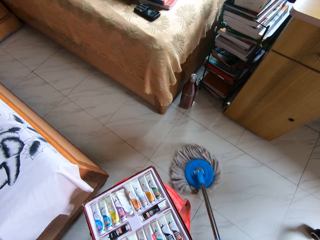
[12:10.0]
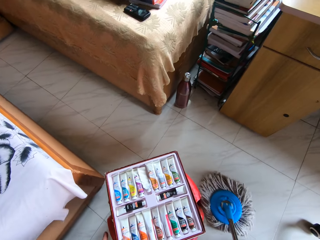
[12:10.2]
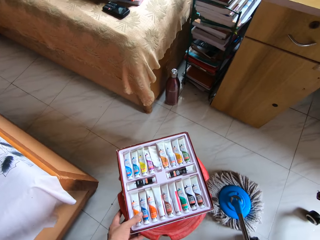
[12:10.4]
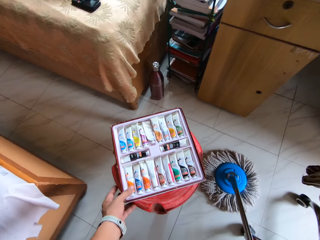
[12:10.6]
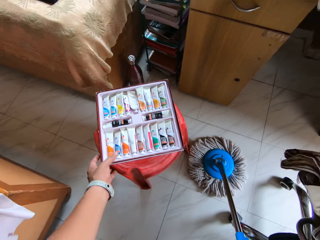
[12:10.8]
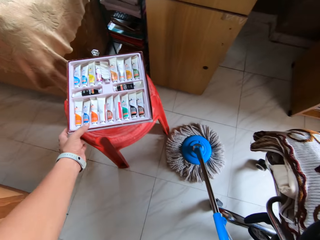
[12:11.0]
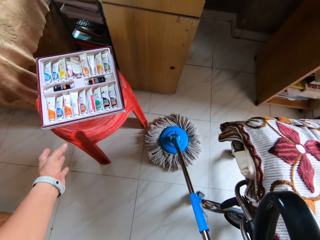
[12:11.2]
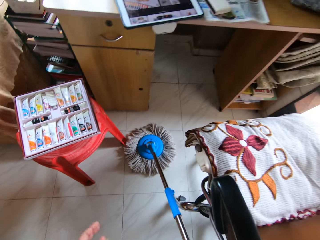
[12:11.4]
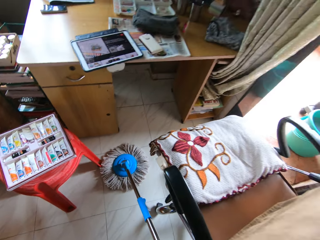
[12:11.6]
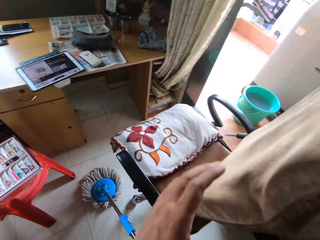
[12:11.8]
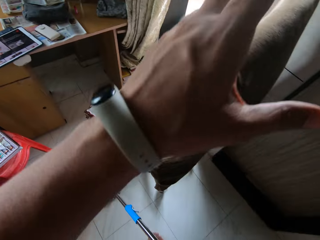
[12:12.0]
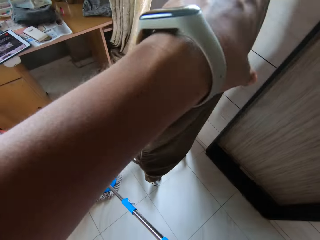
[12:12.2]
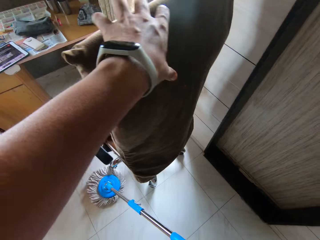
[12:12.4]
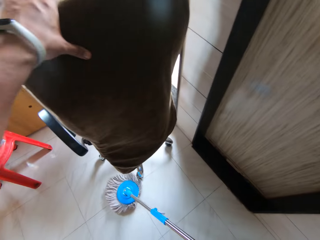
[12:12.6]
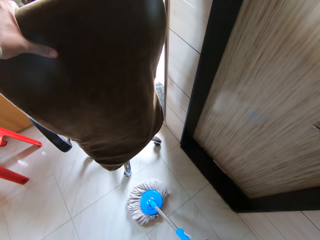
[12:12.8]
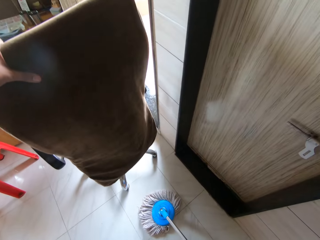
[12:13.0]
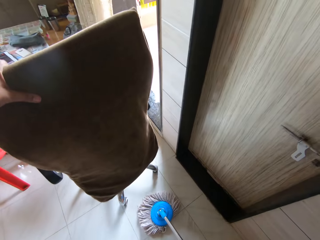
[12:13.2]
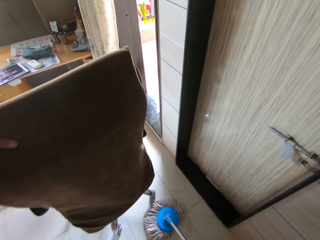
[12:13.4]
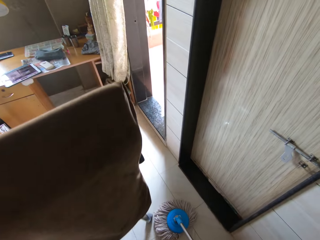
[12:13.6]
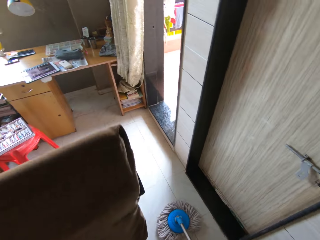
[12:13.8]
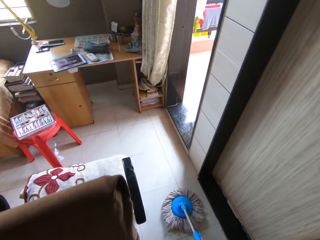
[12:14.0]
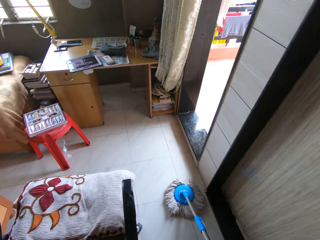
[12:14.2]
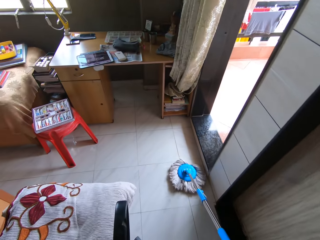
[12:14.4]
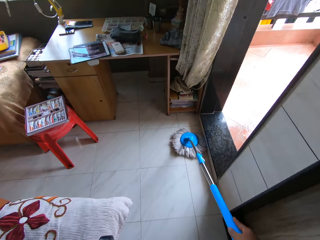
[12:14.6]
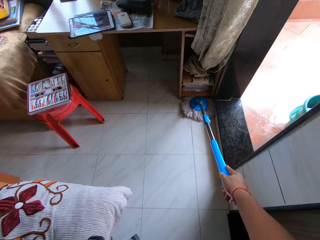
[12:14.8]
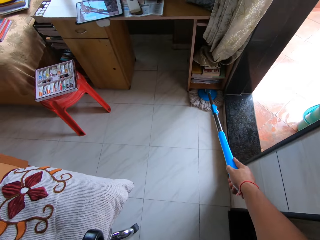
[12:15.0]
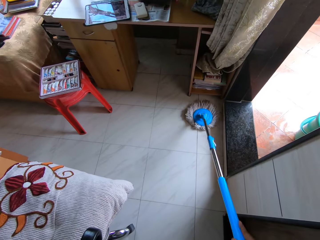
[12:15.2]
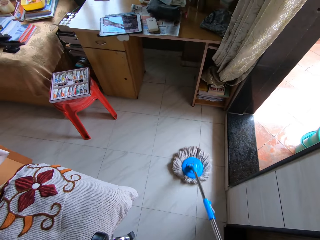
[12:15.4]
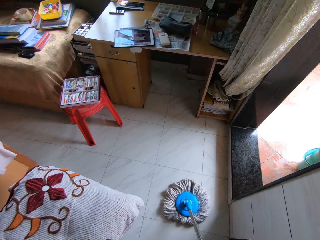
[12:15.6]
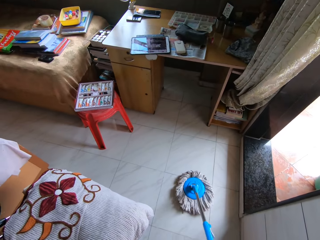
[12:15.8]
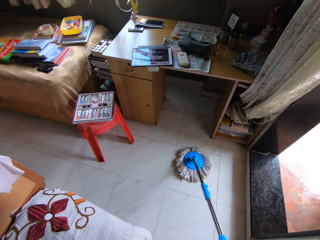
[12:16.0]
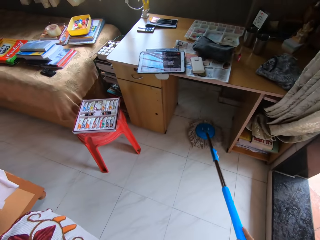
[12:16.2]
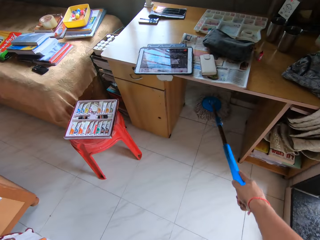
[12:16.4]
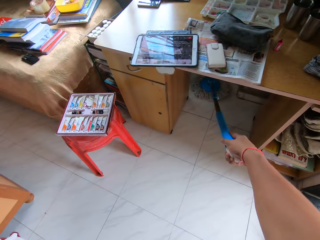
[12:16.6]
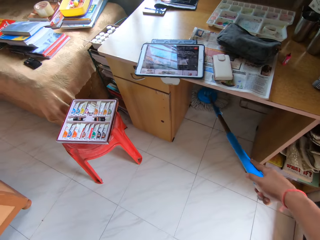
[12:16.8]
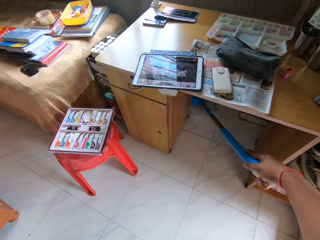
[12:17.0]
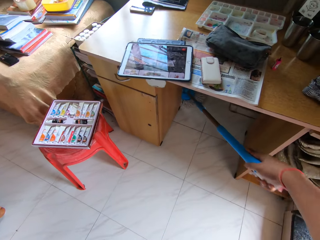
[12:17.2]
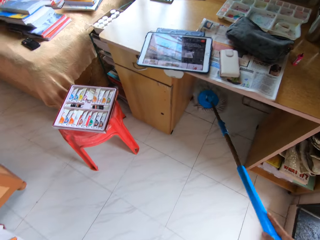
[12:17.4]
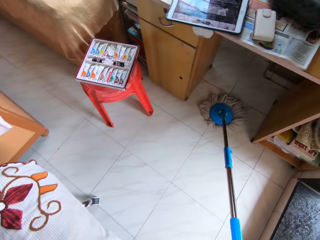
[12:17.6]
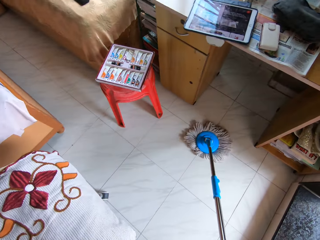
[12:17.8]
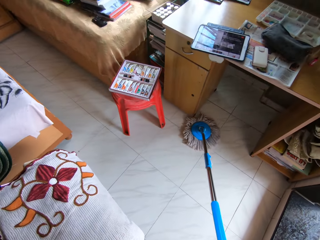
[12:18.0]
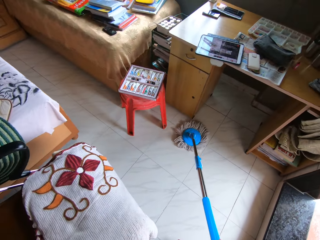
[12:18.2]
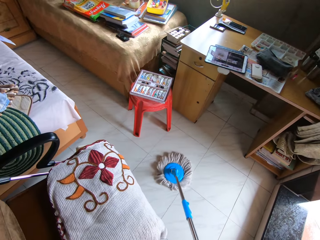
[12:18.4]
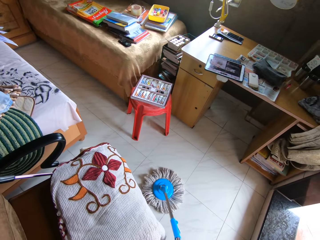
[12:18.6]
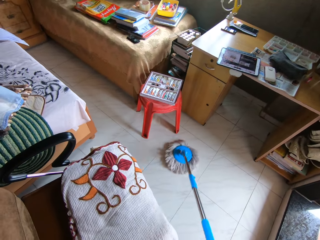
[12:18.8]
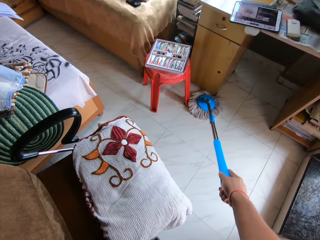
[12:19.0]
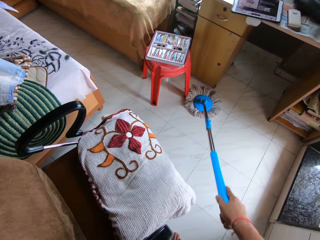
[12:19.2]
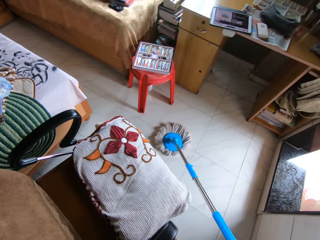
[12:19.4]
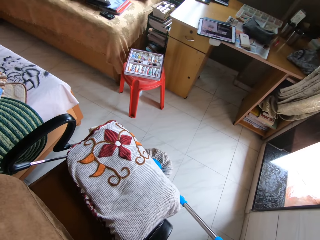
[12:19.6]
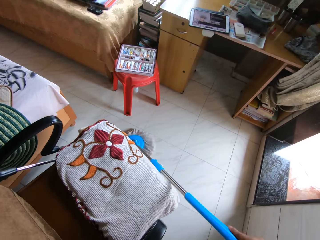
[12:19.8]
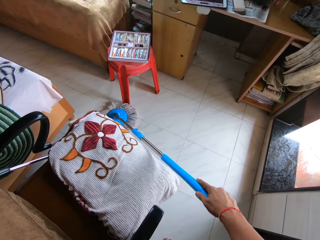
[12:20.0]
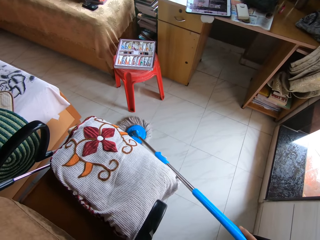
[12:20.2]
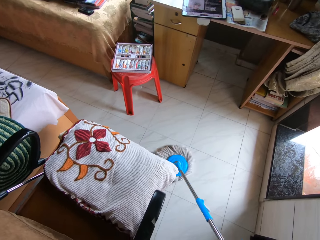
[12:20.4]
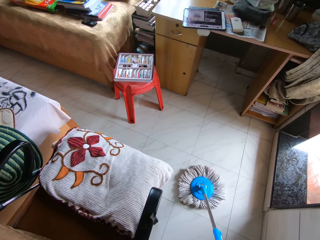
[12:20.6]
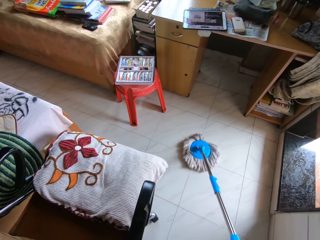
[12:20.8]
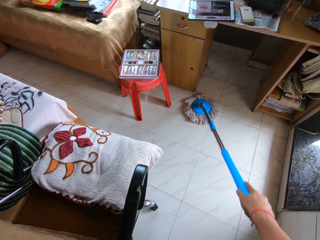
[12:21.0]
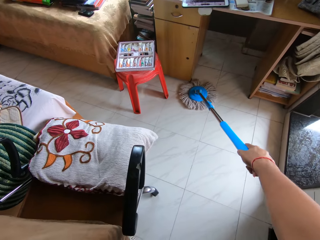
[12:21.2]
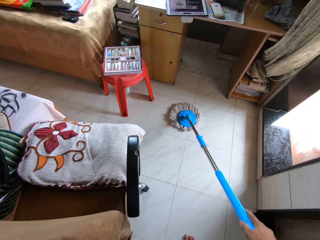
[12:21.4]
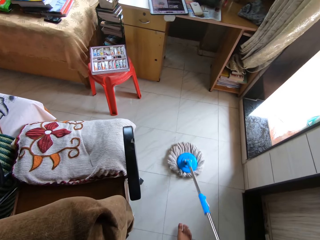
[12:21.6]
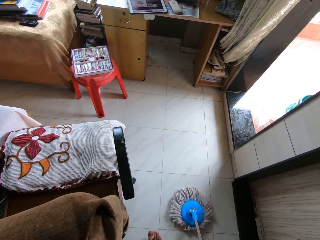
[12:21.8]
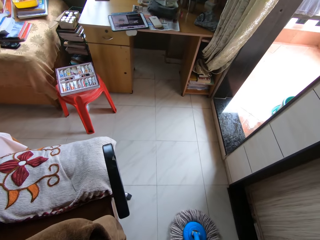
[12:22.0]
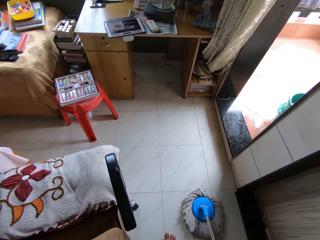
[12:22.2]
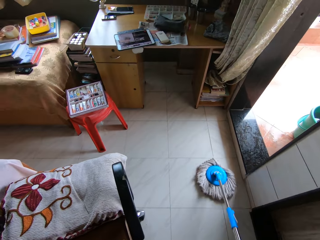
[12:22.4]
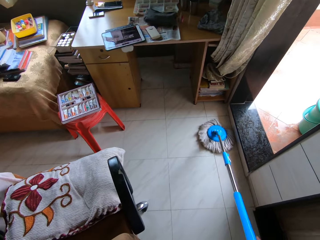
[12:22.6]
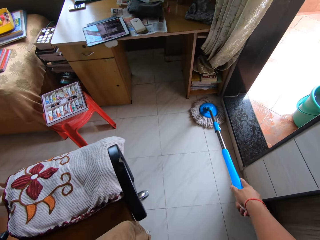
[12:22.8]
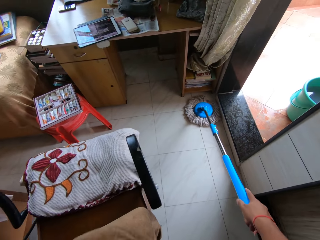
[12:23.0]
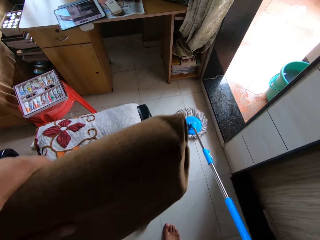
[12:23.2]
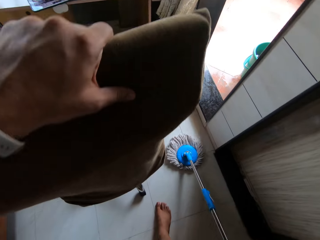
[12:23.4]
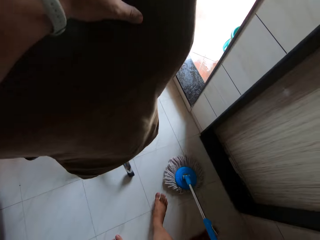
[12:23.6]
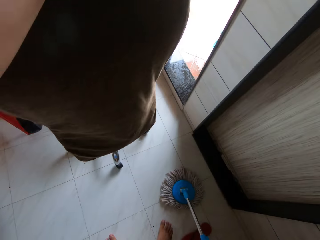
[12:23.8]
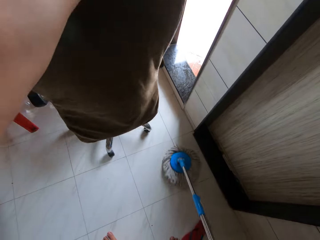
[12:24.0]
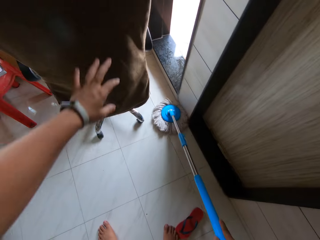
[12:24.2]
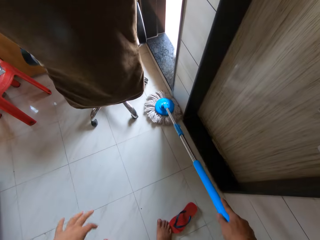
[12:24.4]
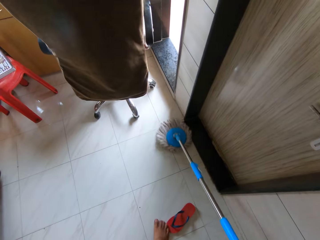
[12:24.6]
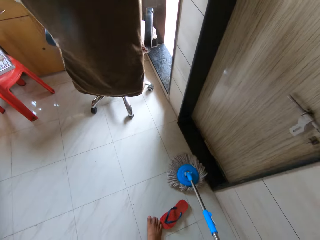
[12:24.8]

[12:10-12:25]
The camera wearer moves the plastic stool on the floor with his left hand. He moves an office chair with his left hand. He mops the floor with the mopping stick in his right hand. He moves the chair with his left hand. He mops the floor with the mopping stick in his right hand. He moves the office chair with his left hand. He mops the floor with the mopping stick in his right hand.

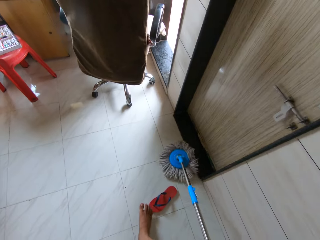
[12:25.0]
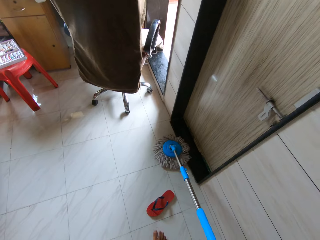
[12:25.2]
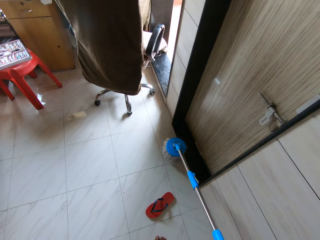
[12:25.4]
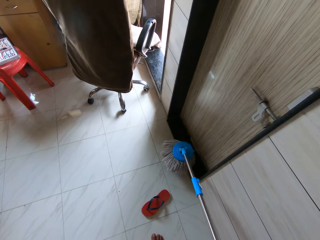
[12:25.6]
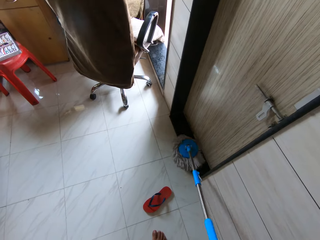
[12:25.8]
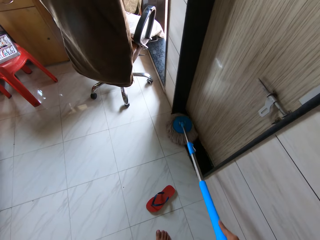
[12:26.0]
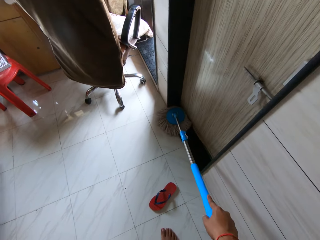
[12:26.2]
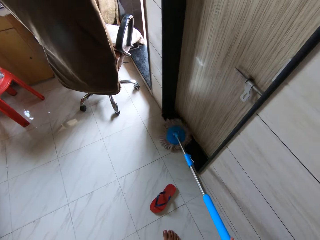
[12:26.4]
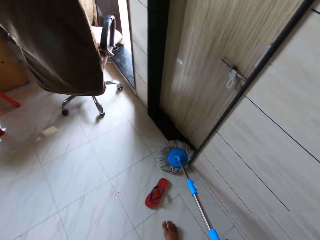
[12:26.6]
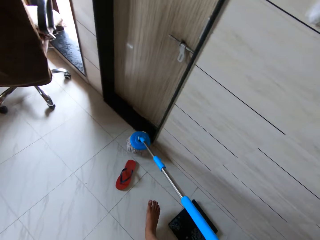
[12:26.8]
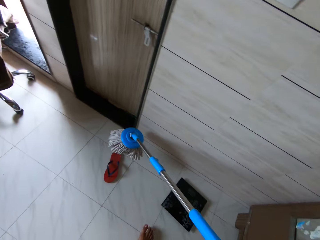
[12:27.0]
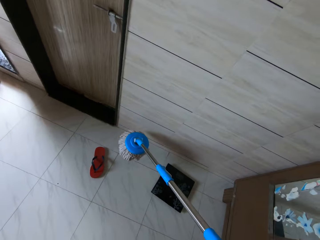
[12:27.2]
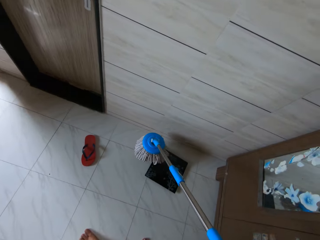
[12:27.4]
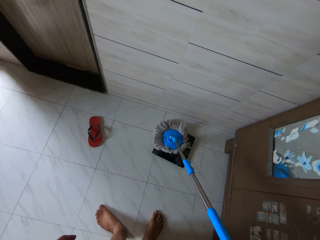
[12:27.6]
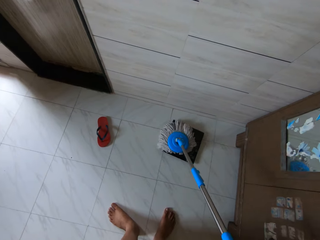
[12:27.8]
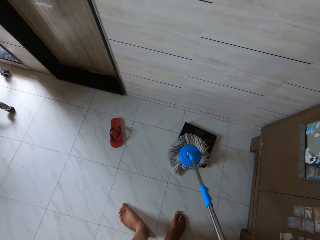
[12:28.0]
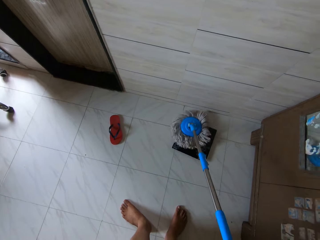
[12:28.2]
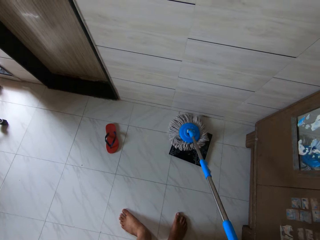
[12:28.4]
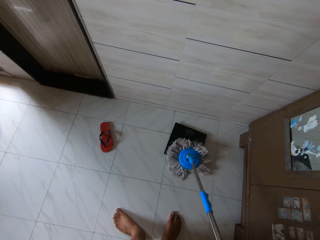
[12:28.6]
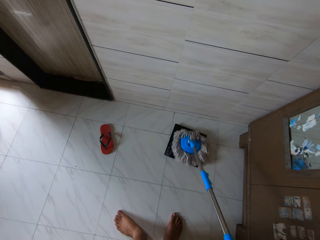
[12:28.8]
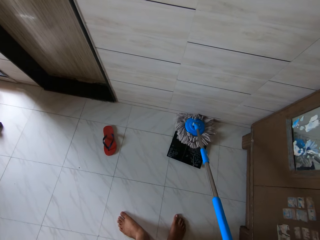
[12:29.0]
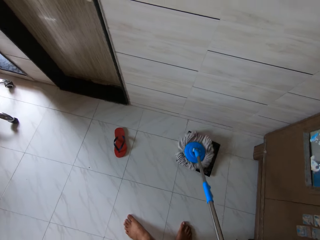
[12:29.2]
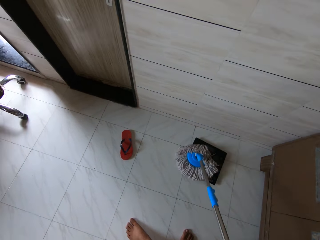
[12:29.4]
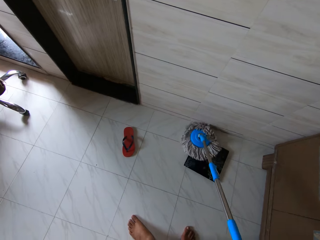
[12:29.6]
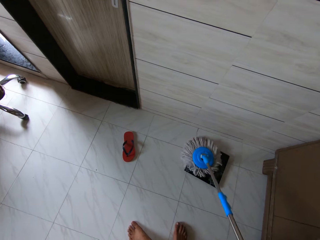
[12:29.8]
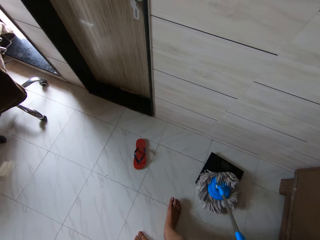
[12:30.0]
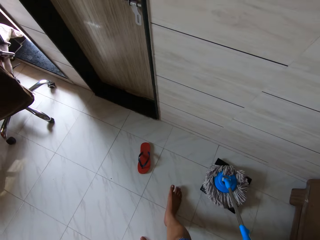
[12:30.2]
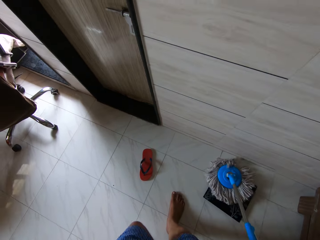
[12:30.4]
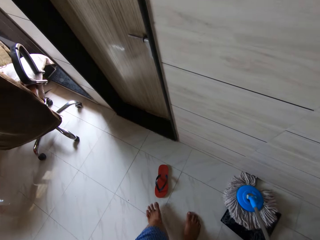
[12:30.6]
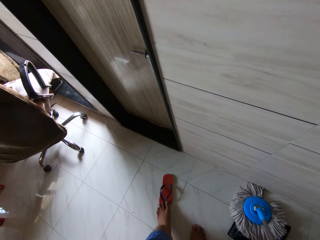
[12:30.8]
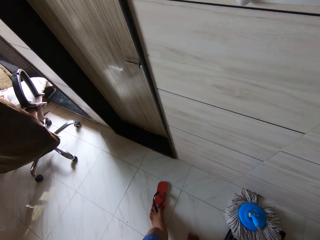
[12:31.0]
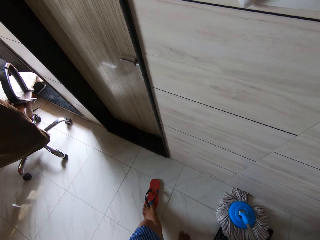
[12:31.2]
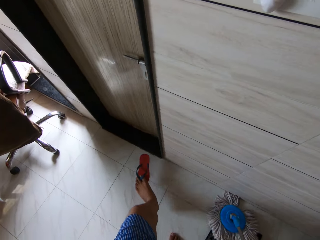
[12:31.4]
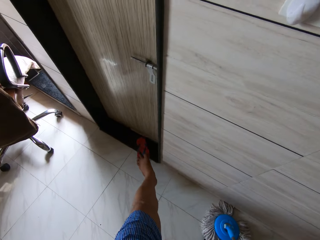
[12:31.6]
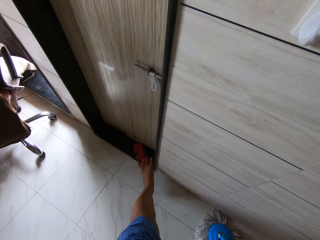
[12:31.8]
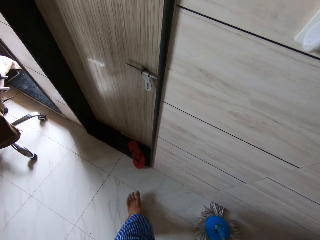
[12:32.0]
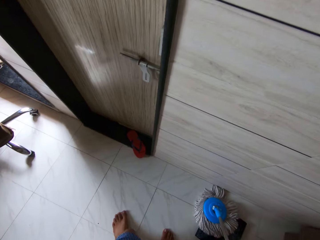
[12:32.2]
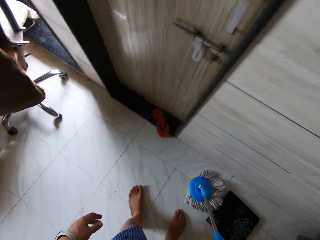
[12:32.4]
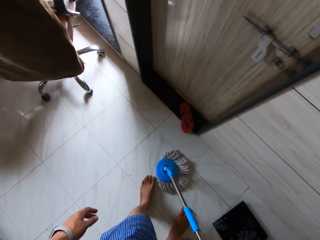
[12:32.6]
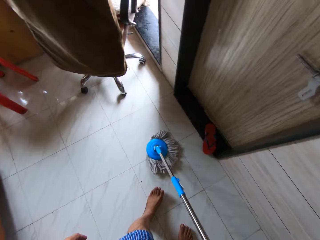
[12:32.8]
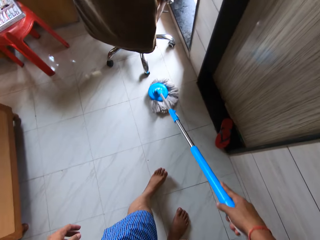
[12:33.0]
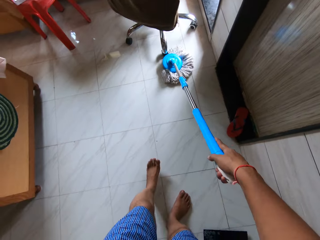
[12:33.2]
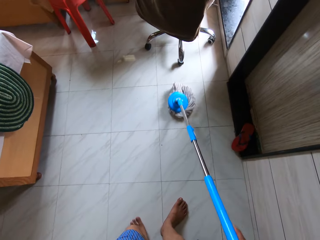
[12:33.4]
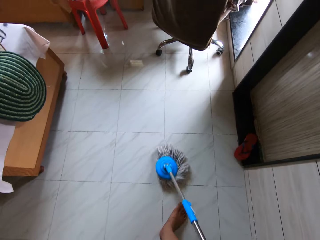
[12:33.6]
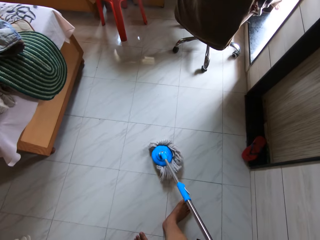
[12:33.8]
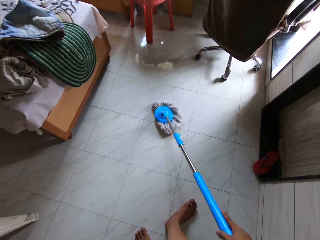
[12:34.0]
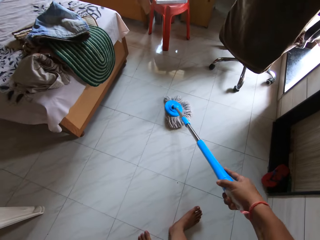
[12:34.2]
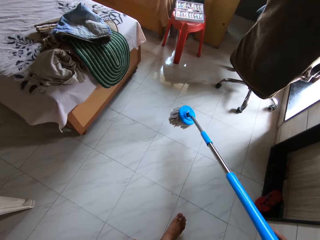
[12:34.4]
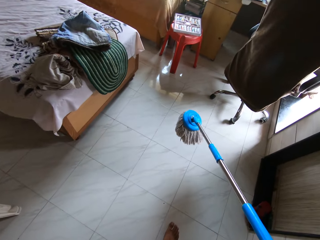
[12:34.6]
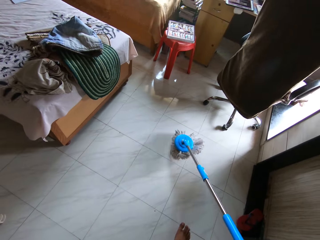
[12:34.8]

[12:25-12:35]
The camera wearer moves a slipper aside on the floor with his left leg. He mops the floor with the mopping stick in his right hand.
